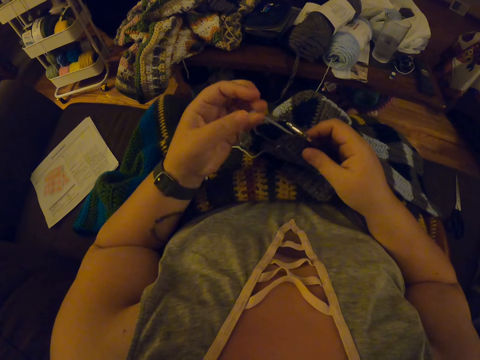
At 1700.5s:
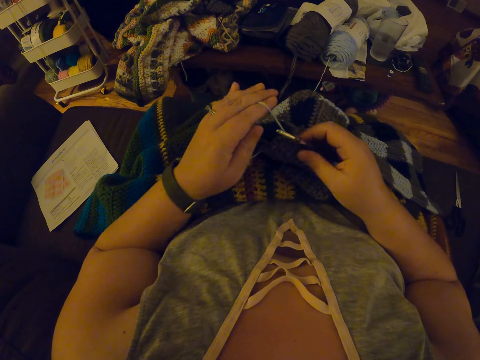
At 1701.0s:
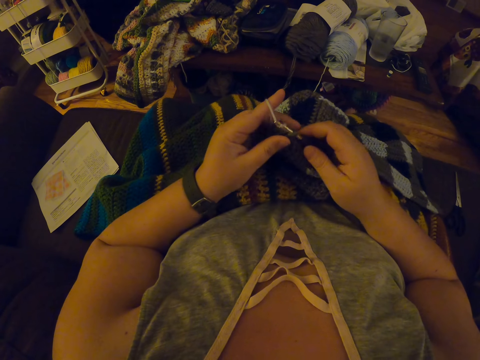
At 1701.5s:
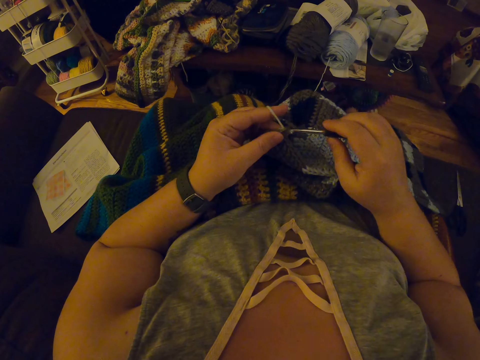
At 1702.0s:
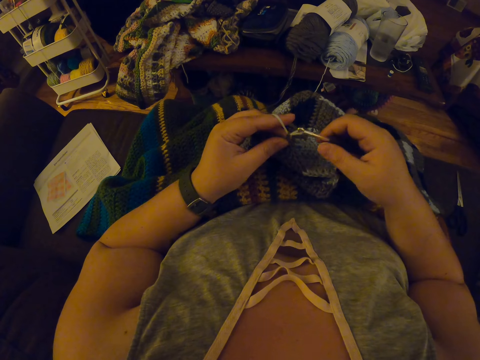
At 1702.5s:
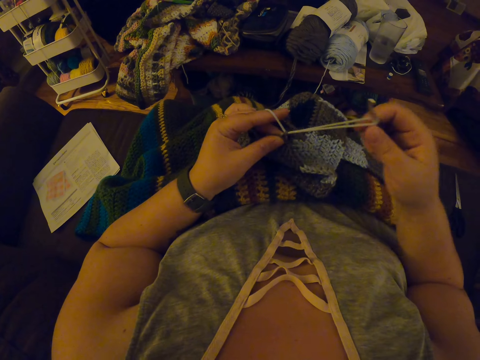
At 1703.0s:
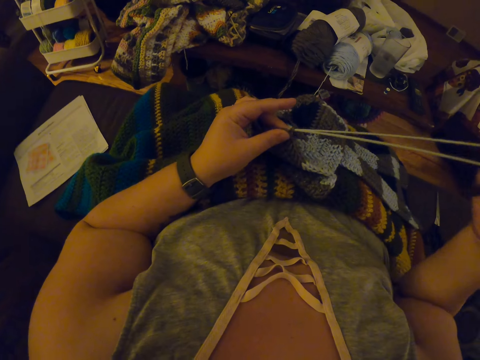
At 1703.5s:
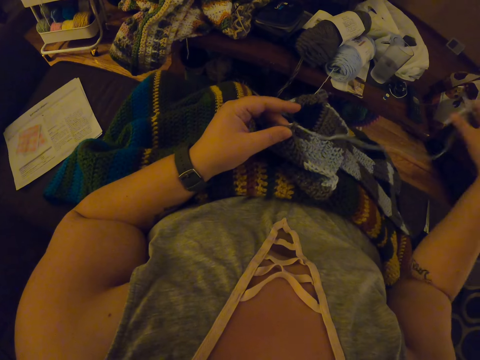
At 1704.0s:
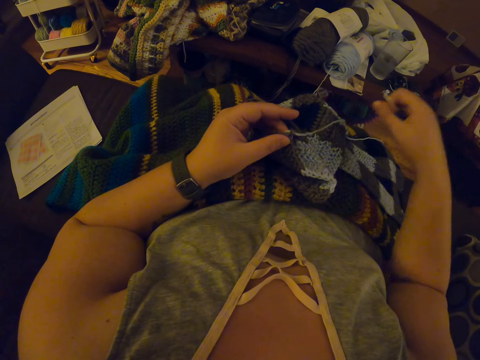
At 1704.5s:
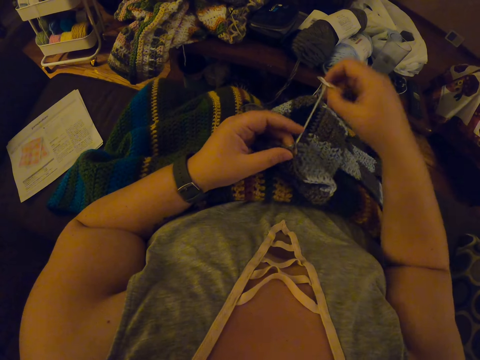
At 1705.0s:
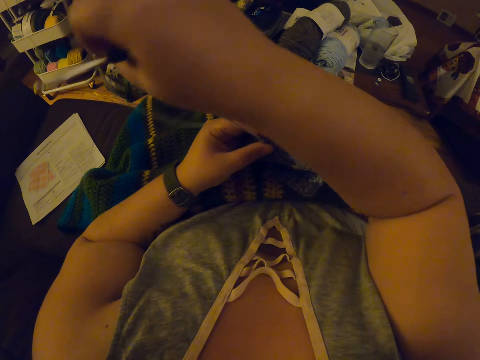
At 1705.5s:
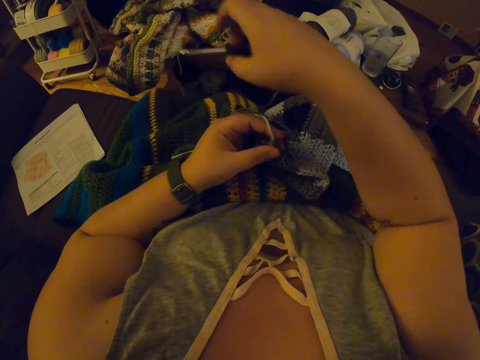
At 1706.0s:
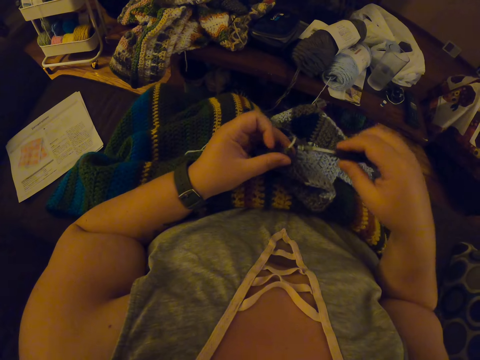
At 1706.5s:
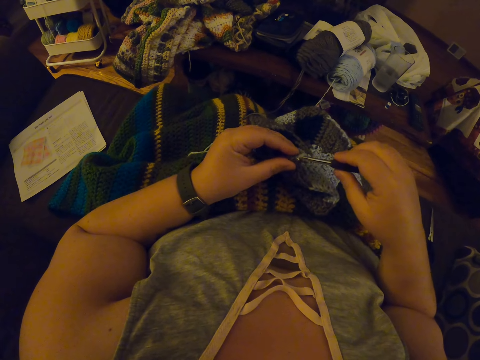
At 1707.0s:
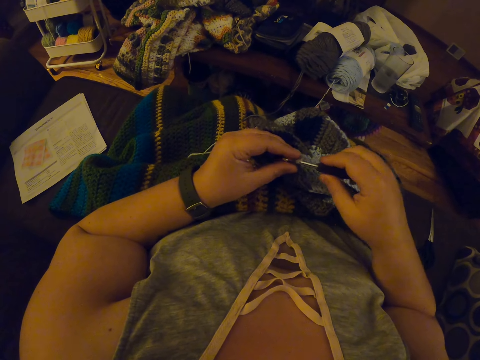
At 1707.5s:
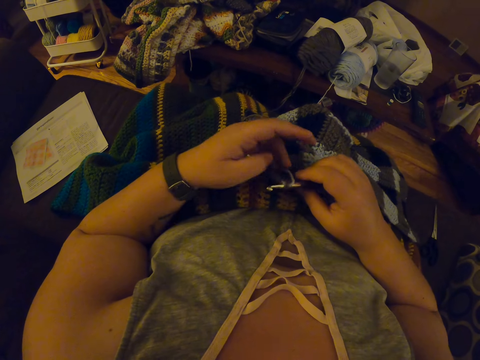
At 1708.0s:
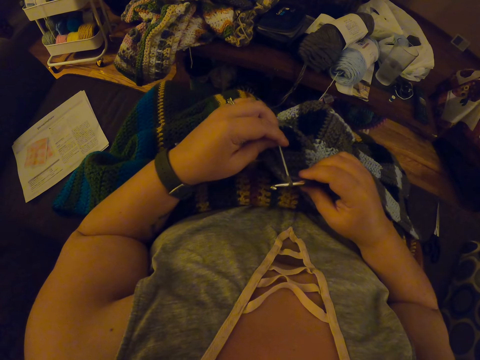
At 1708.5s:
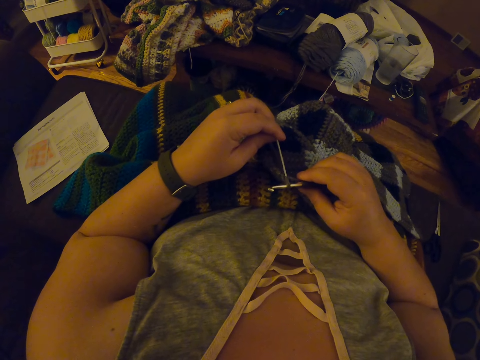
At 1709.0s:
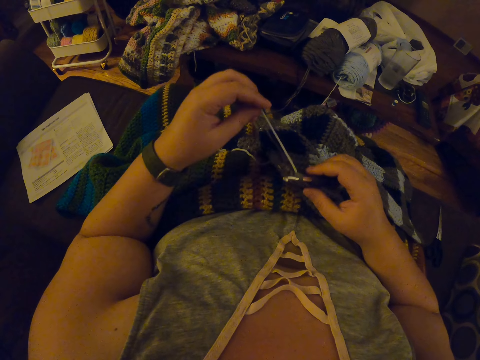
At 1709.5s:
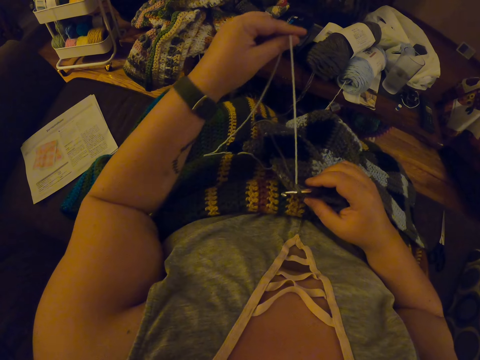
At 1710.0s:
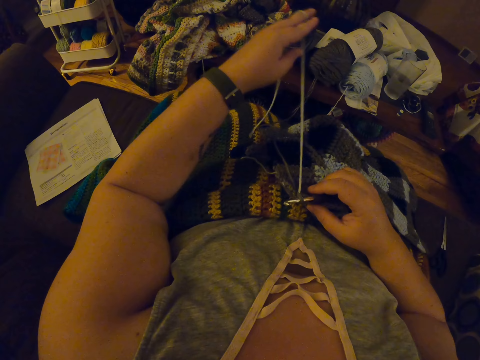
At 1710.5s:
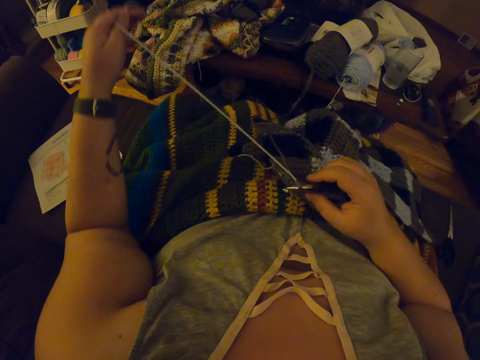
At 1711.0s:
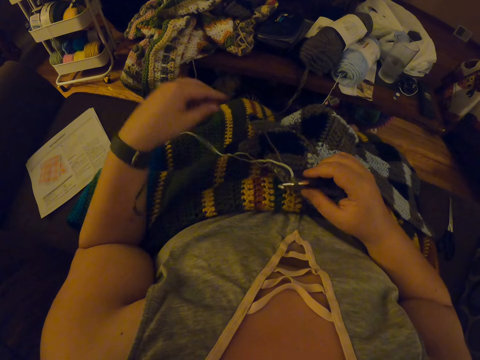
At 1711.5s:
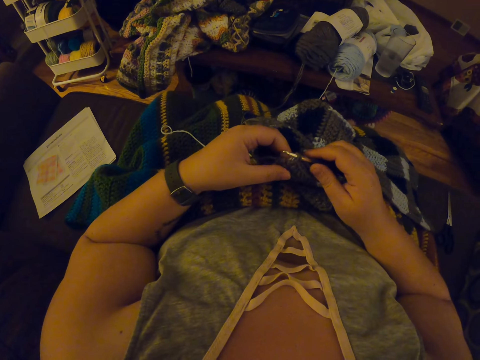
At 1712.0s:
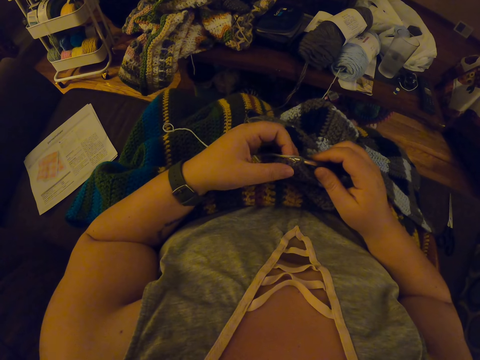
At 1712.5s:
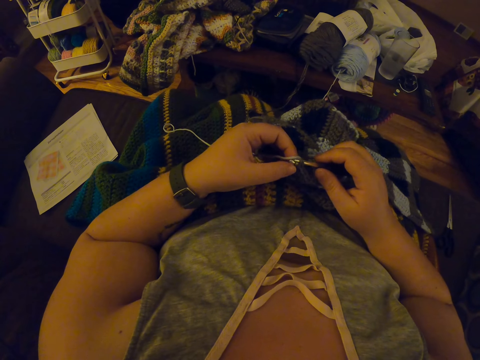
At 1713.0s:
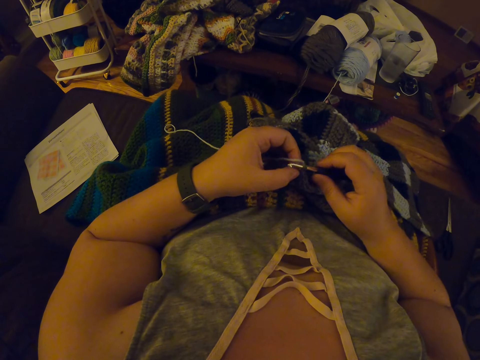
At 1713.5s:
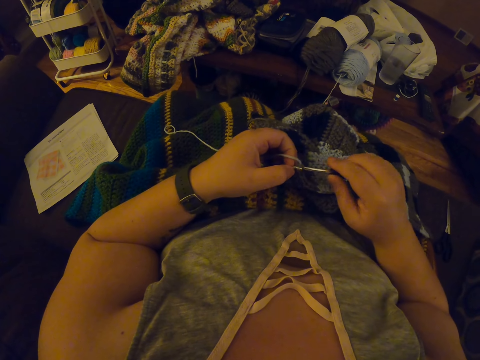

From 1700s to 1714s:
The camera wearer begins to crochet. She twists the yarn around her left hand. She inserts the yarn through the fabric. She moves the yarn to the left side of her left hand. She inserts the crochet hook into the fabric. She straightens the yarn with her left hand. She removes the crochet hook from the fabric.

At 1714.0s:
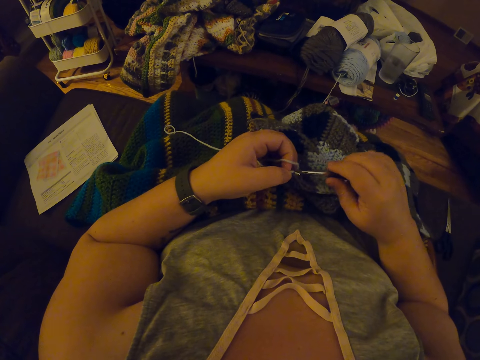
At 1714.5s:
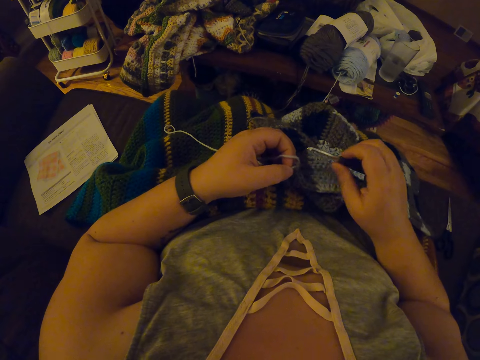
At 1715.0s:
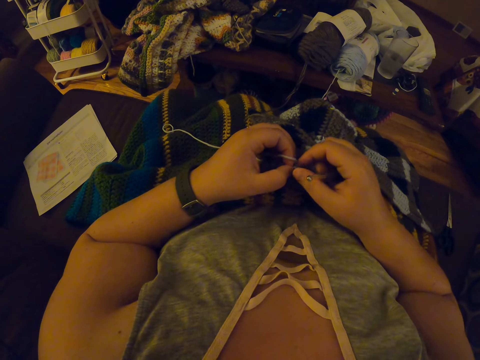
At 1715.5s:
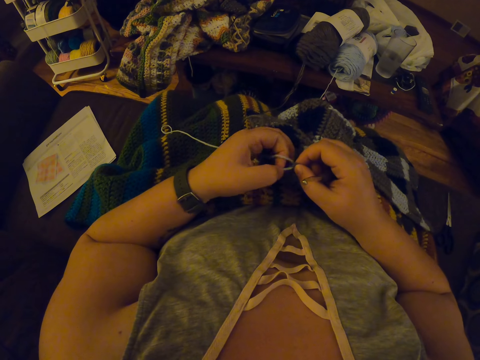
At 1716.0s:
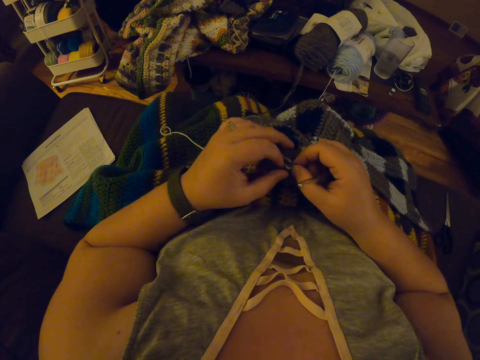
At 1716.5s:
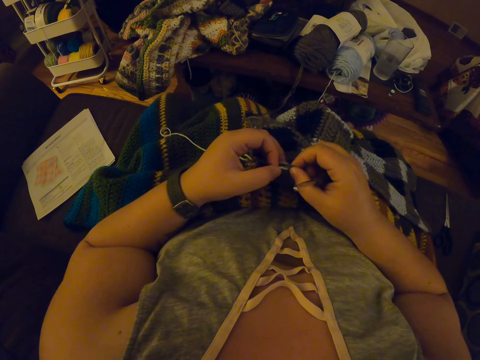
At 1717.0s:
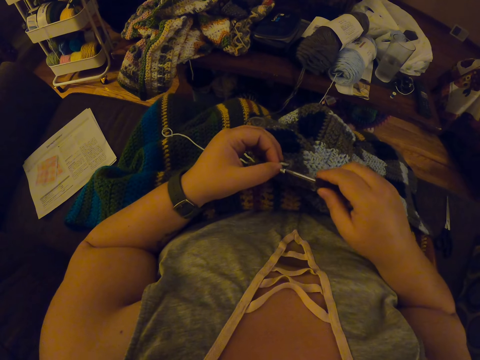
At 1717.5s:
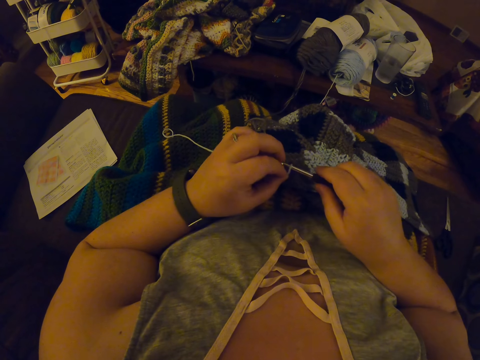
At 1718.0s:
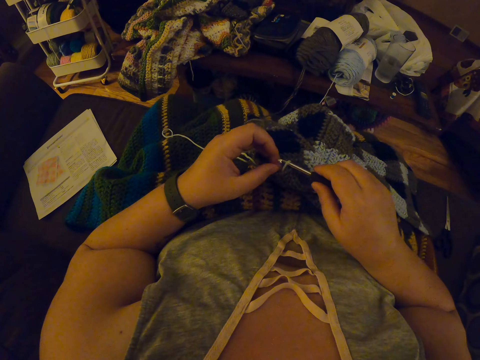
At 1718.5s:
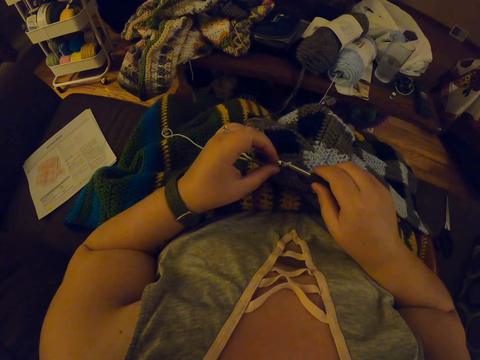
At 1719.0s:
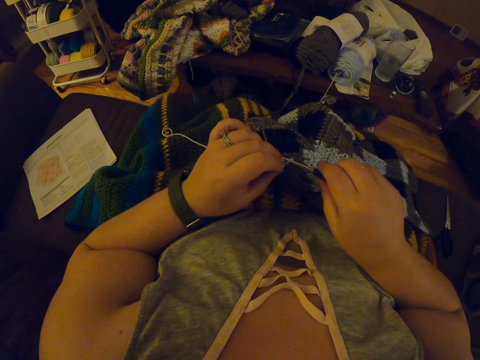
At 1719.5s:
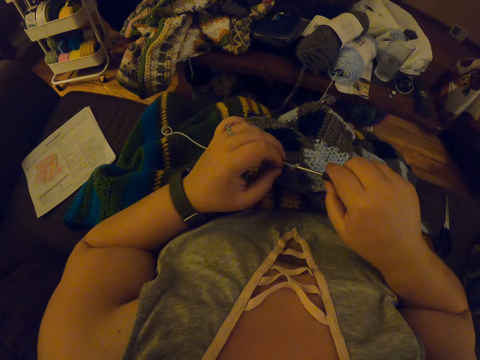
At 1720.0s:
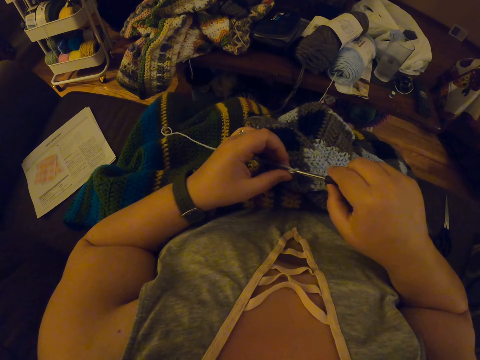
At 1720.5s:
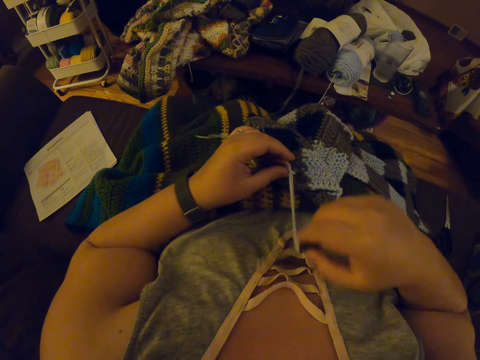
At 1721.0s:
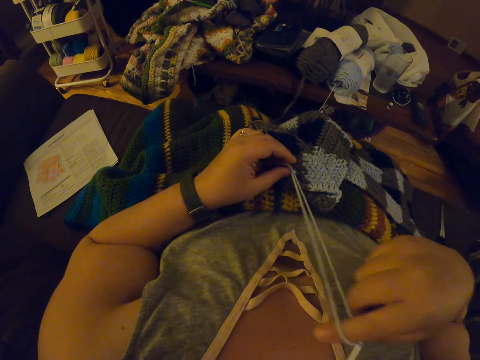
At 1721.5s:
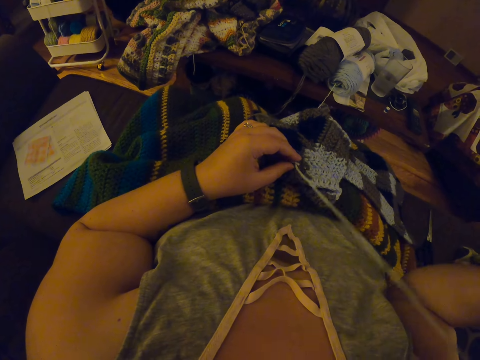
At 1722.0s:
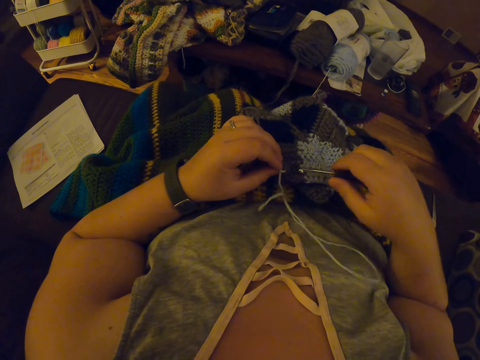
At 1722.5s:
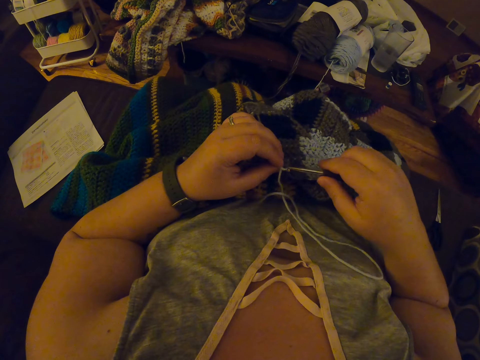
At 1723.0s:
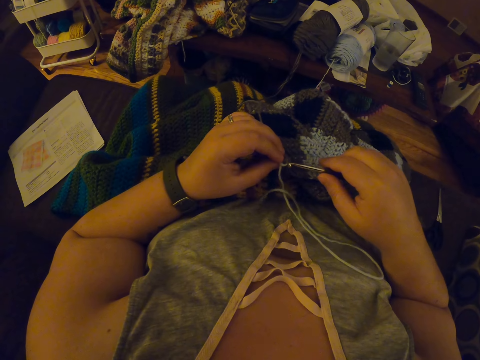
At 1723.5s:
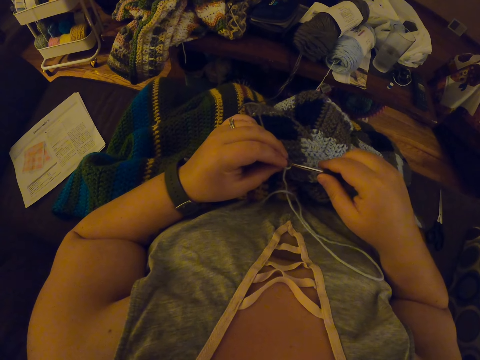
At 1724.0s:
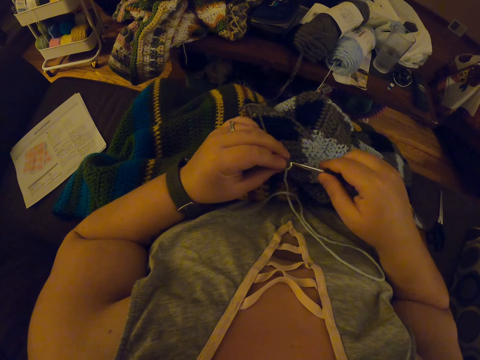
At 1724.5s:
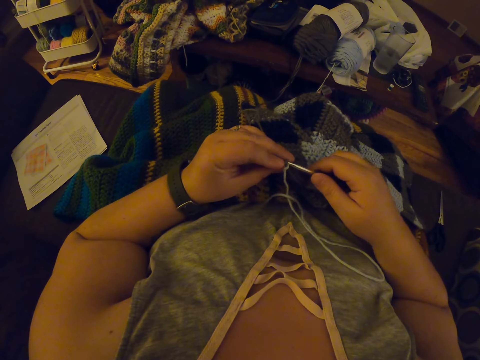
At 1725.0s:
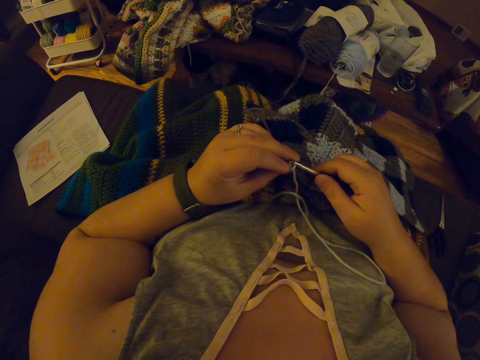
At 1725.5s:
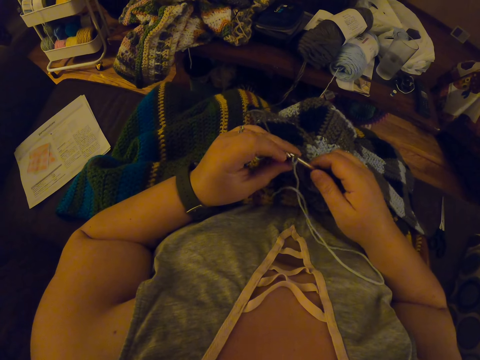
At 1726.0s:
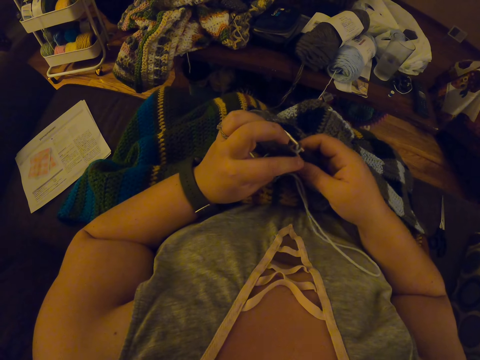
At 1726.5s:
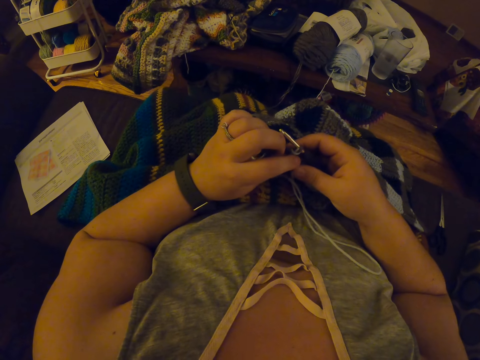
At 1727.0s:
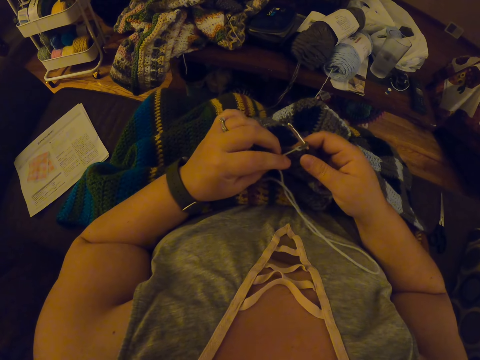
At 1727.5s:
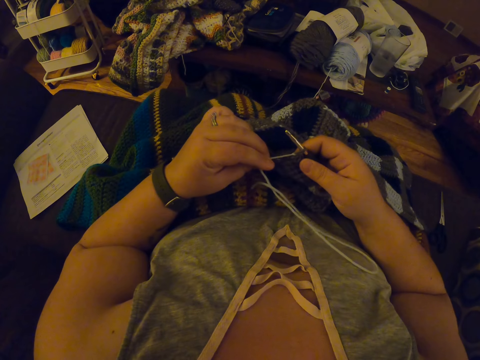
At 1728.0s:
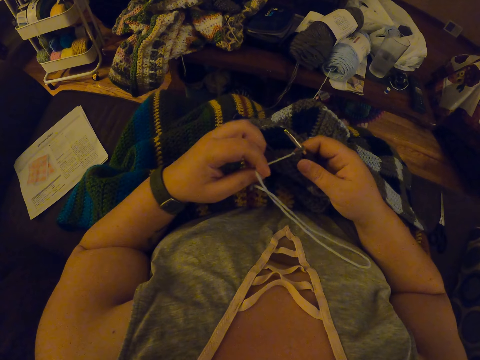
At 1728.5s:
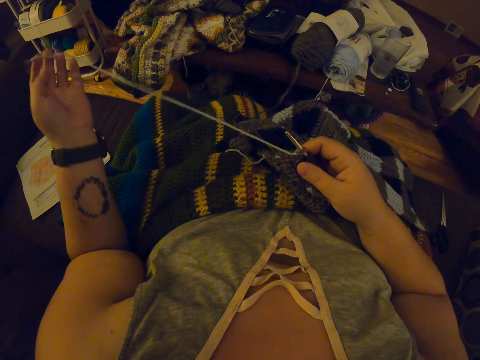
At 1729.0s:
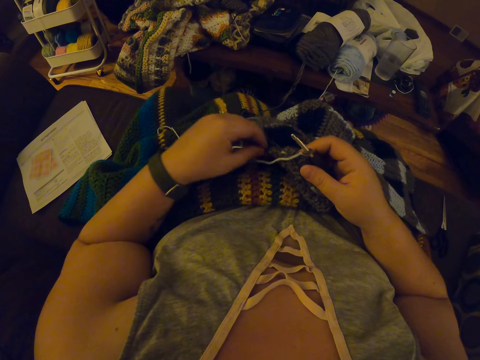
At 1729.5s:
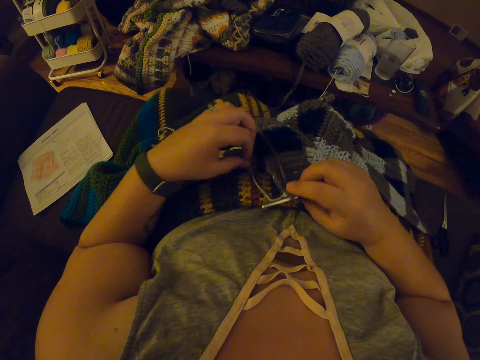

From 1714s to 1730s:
The camera wearer stretches the yarn with her hands. She pulls the yarn through the fabric with the crochet hook. She inserts the crochet hook into the fabric again. She straightens the yarn with her left hand again.
